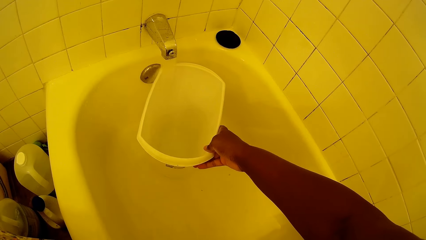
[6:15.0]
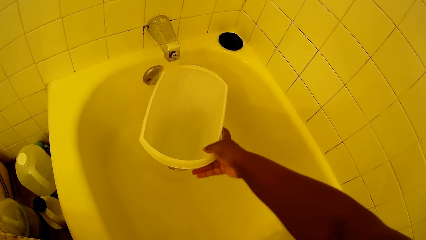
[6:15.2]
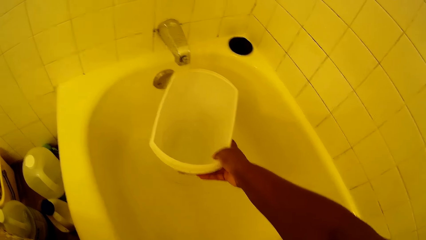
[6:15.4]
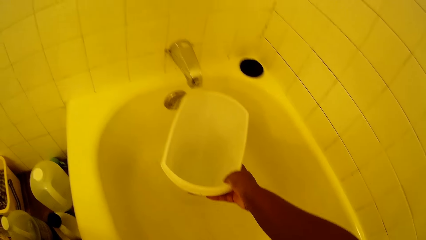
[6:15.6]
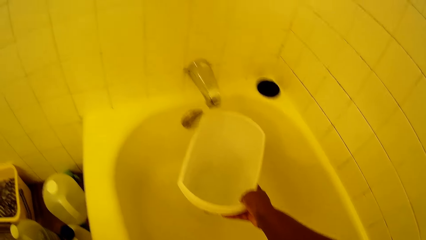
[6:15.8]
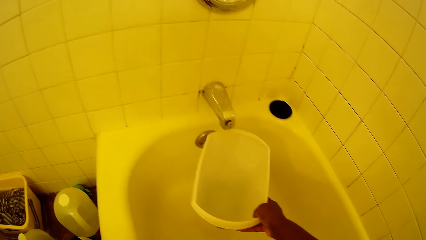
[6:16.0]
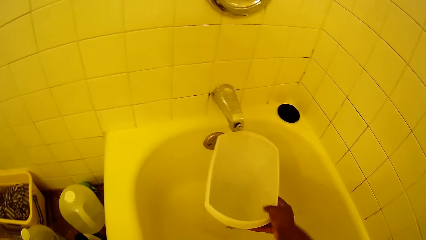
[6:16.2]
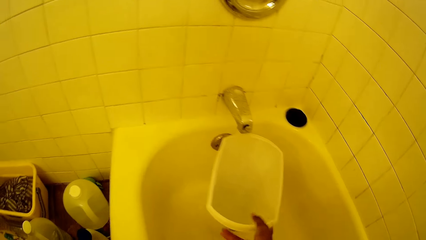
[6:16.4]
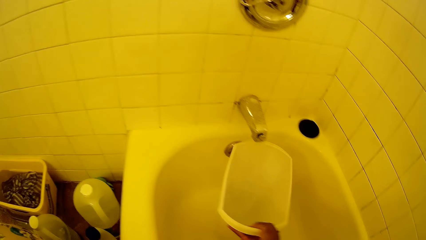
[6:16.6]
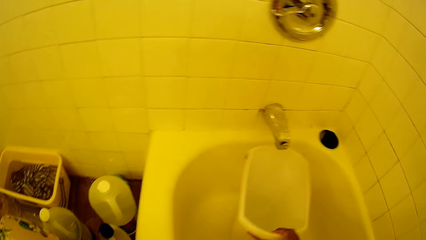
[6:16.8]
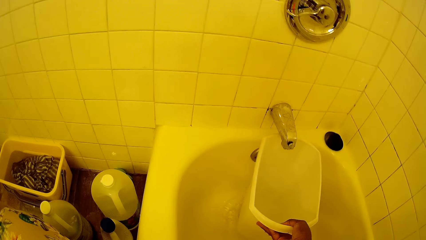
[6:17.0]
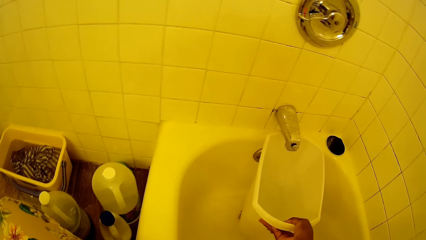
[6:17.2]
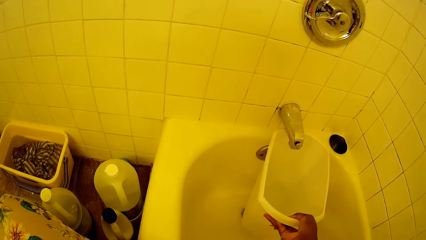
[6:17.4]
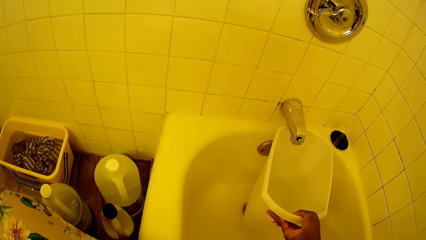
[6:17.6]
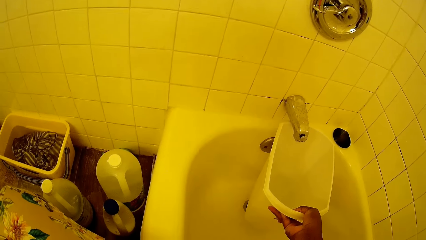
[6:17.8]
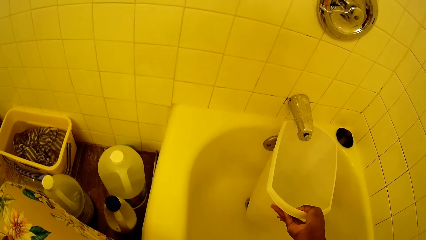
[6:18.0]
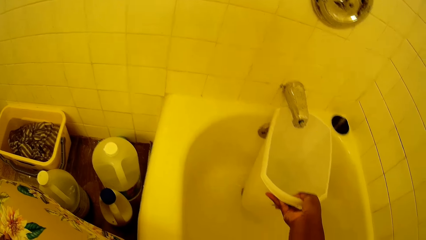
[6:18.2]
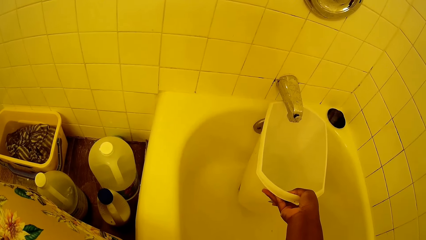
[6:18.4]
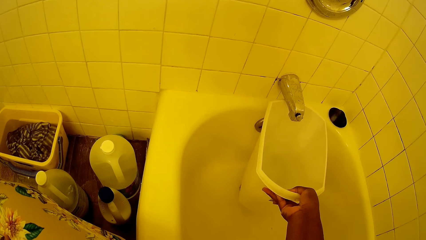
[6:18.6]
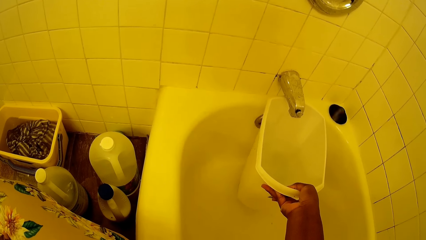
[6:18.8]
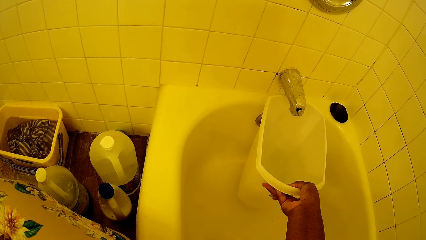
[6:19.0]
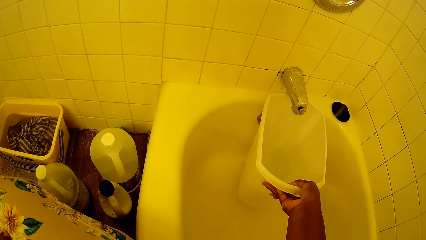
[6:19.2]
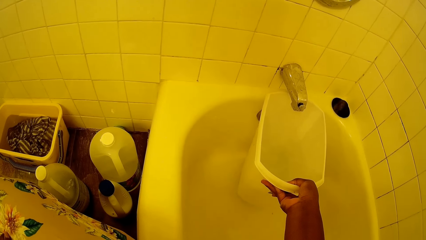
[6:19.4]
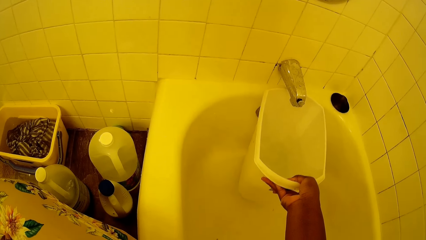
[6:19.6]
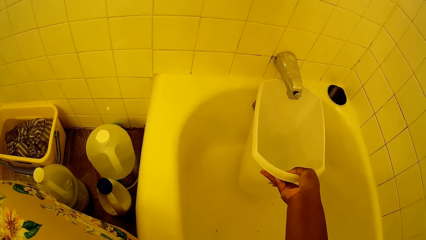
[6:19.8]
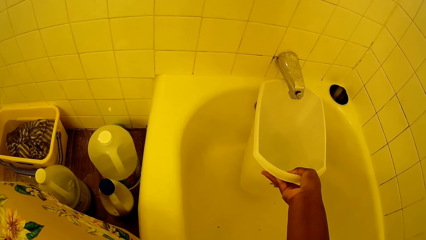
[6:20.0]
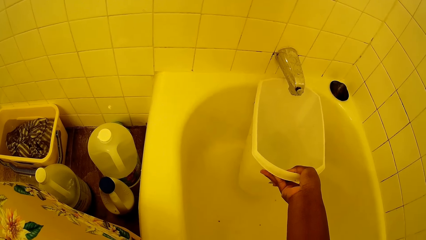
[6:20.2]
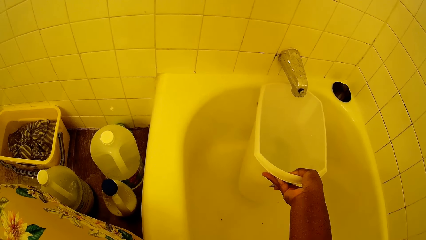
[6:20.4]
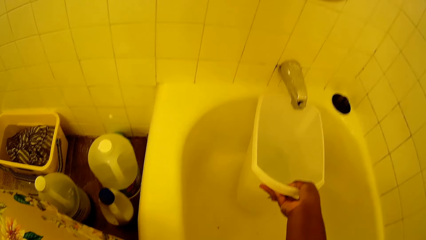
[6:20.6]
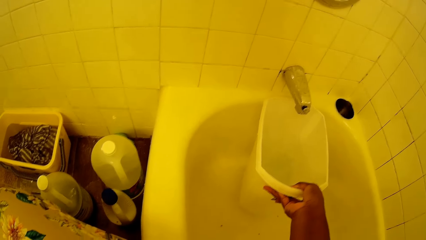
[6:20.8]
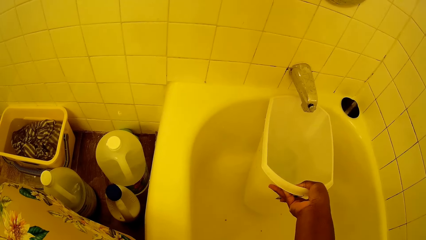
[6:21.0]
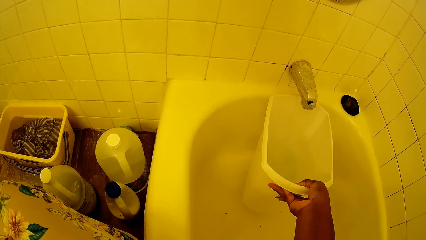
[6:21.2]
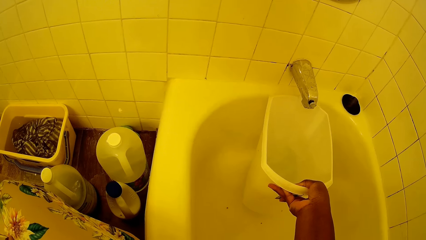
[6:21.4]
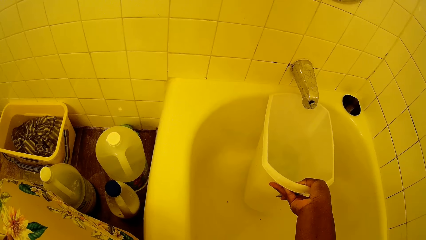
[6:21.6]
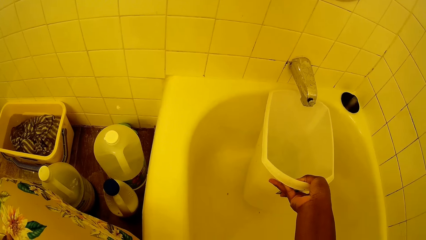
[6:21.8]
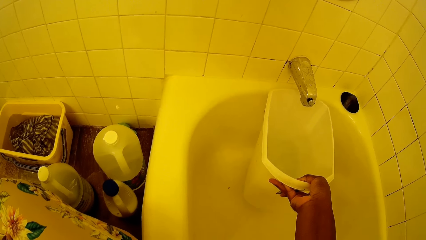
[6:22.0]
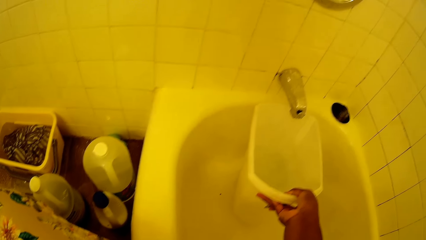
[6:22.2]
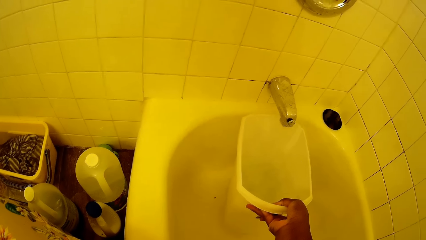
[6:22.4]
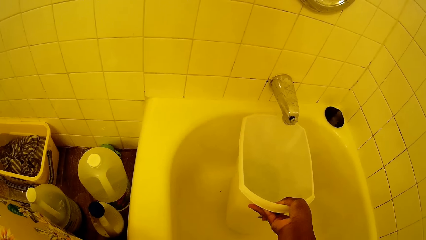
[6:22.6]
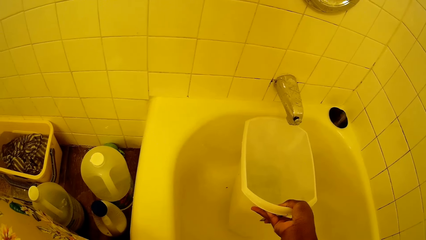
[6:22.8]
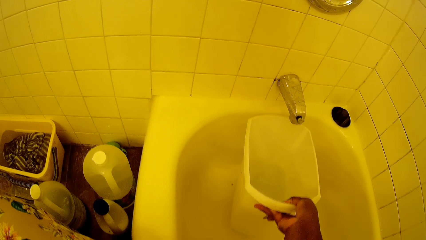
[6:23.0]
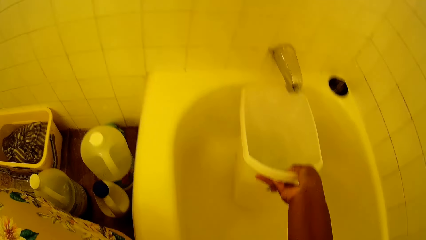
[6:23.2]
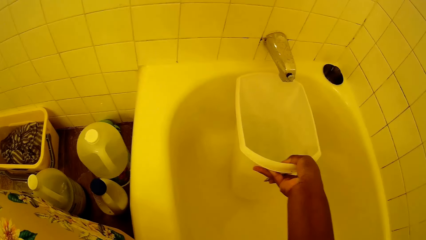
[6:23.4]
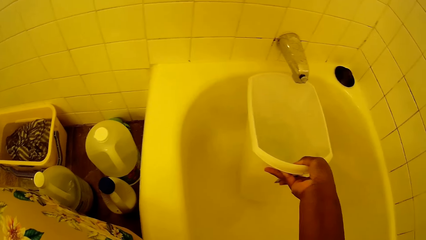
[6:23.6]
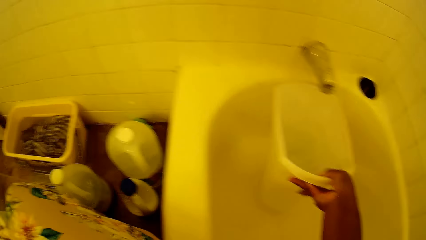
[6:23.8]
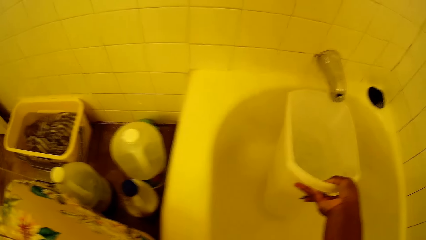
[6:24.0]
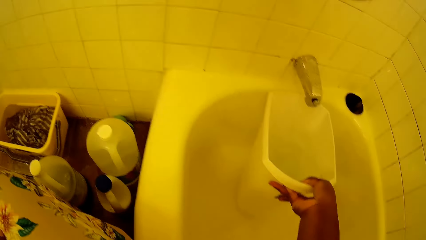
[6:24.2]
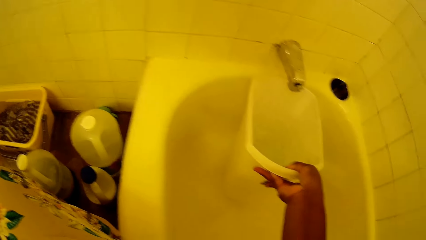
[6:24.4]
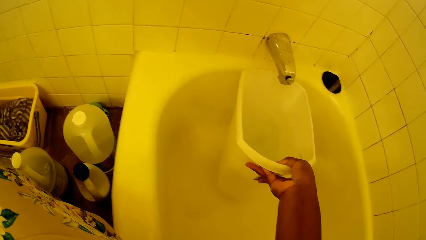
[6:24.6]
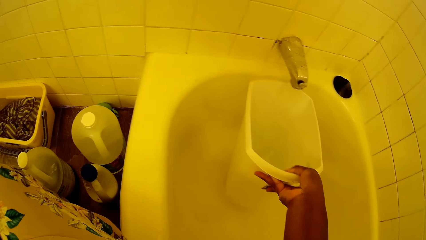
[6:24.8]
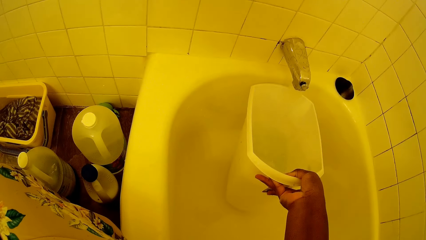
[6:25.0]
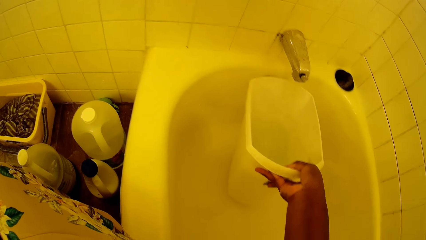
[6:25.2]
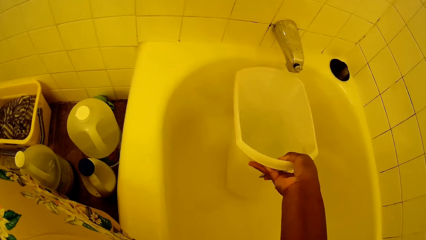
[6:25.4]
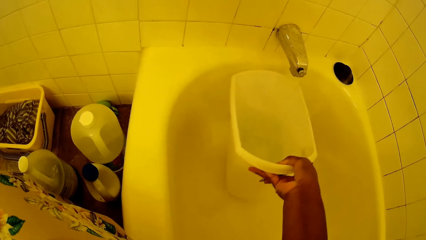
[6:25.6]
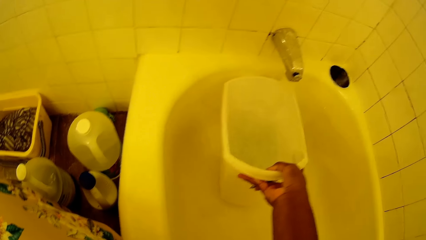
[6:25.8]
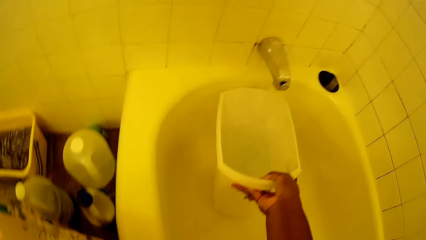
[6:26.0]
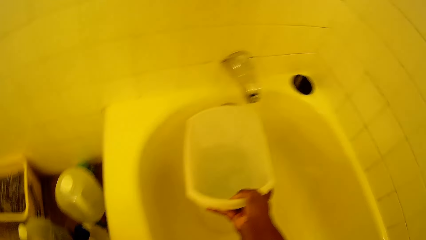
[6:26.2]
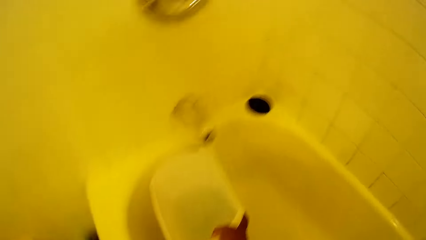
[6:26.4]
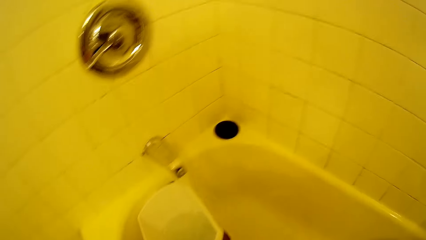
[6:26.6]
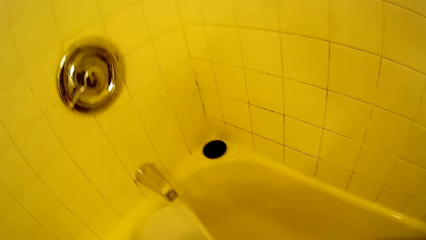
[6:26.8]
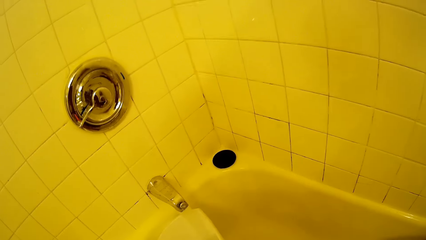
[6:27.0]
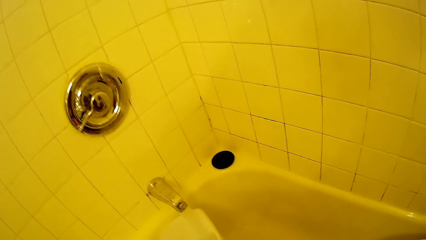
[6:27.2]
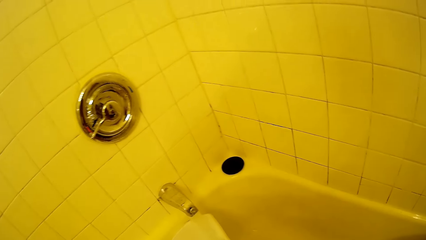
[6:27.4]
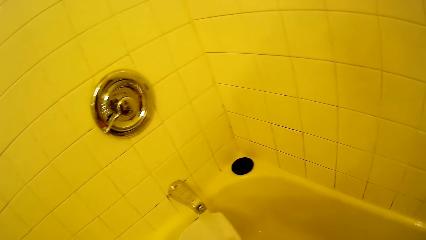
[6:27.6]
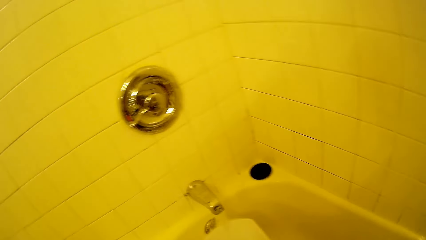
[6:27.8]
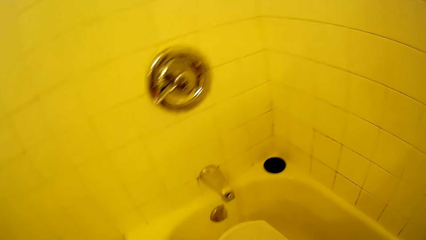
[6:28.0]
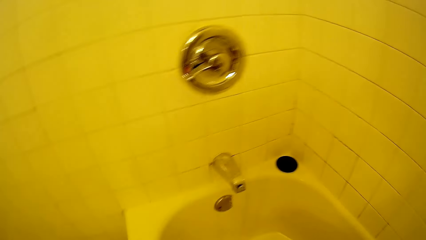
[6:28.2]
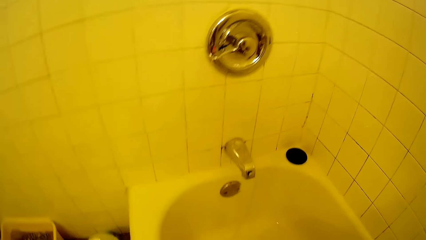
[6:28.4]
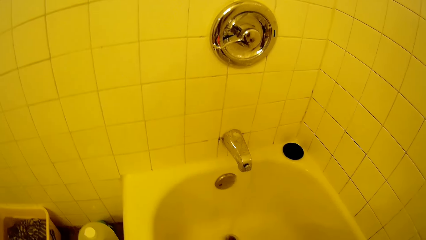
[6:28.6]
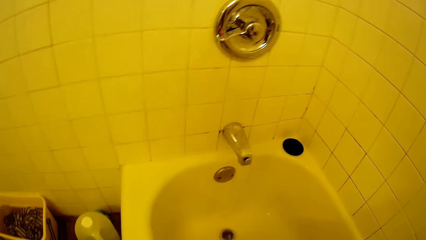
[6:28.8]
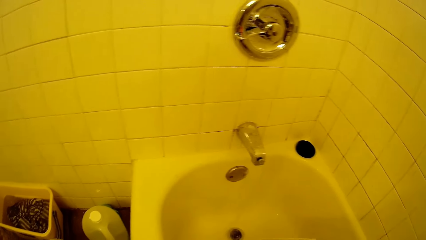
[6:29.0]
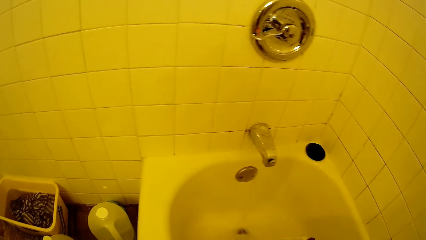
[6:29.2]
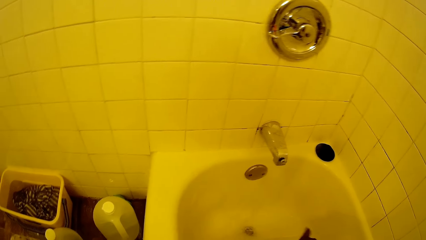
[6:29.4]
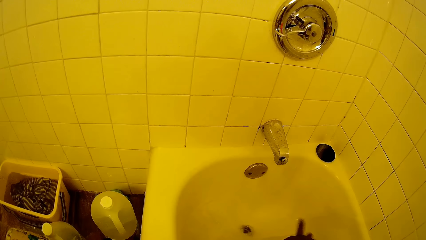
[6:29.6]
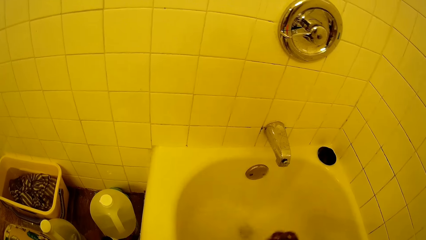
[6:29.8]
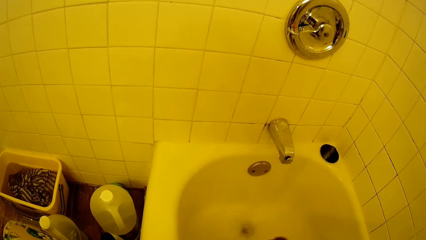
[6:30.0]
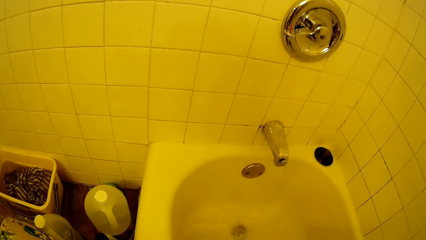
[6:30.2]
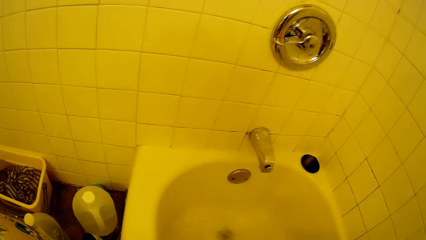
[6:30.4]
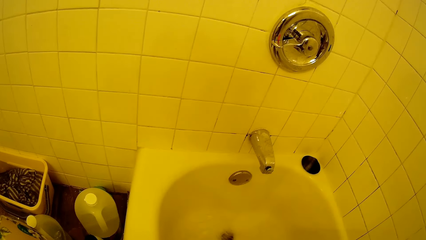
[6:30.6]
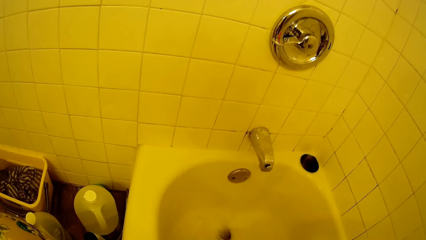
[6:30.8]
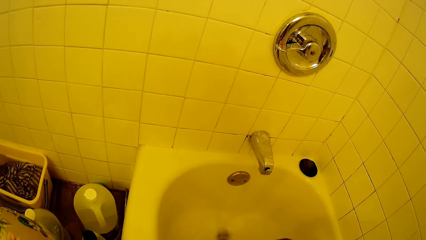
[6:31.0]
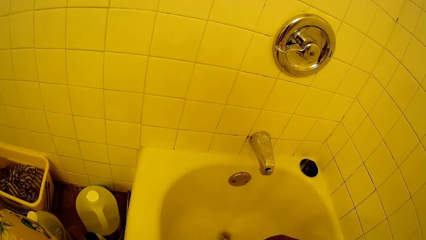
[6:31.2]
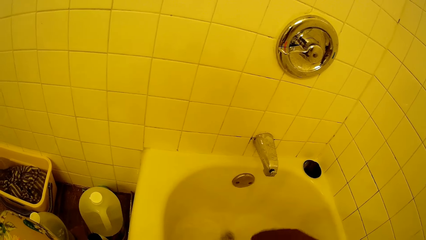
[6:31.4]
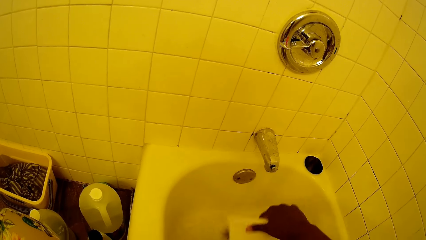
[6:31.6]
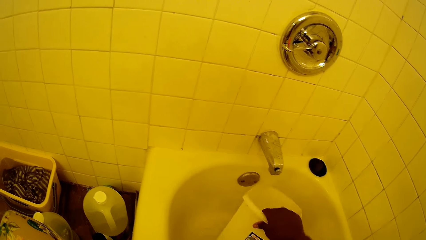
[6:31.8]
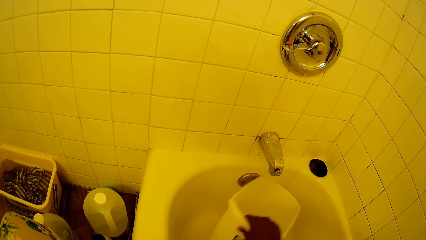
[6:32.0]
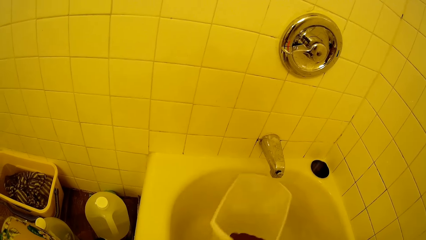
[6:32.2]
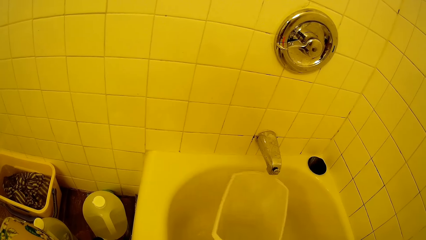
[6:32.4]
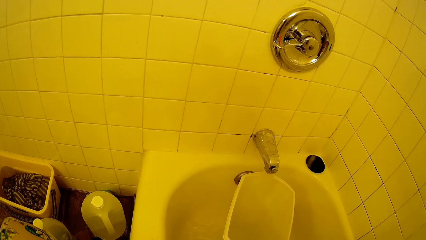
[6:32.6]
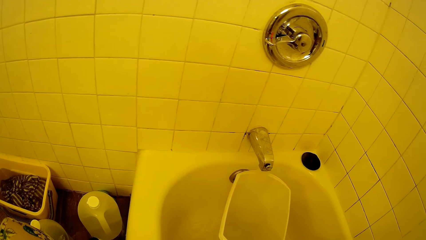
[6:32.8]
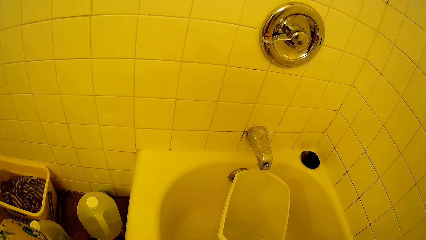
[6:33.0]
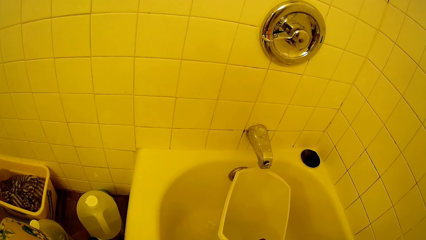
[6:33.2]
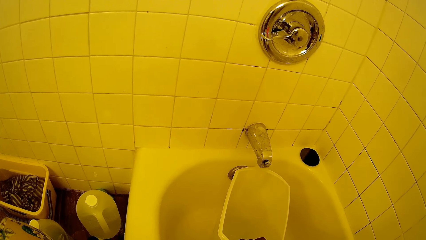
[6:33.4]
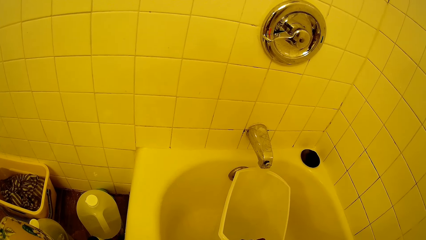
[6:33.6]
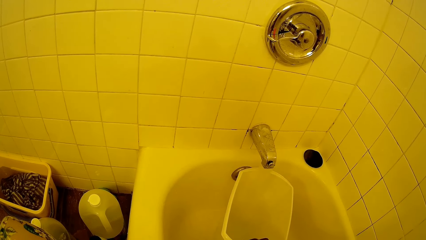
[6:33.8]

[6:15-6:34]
The camera wearer pours water out of the bucket in the bath tub with her right hand. She holds the bucket under the tap with her right hand.
